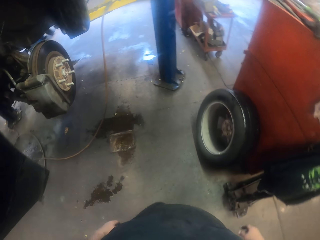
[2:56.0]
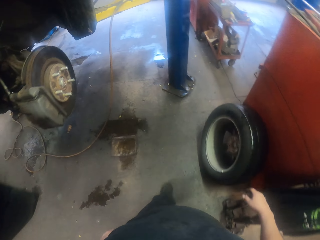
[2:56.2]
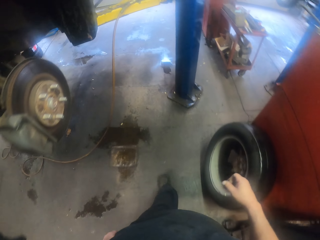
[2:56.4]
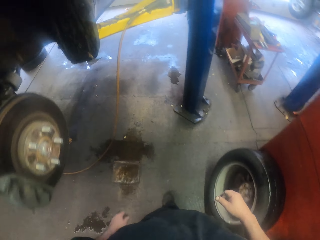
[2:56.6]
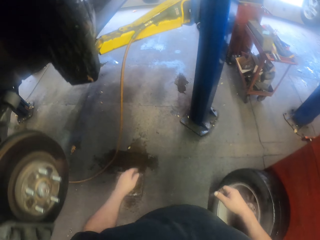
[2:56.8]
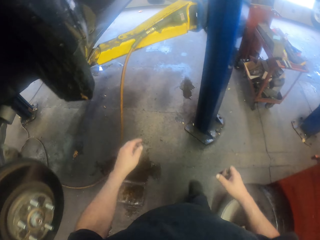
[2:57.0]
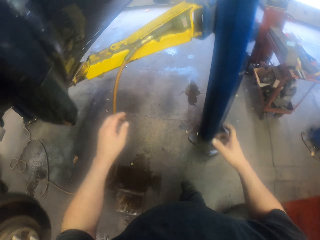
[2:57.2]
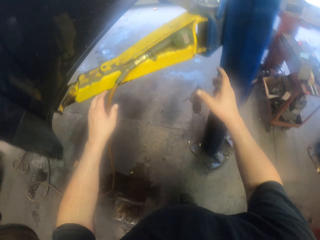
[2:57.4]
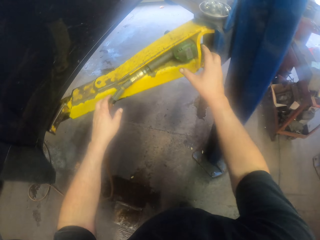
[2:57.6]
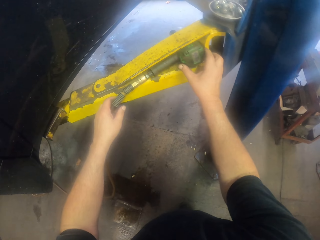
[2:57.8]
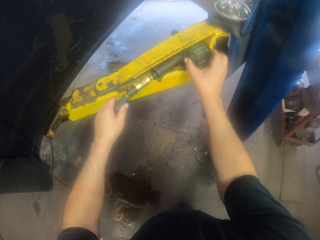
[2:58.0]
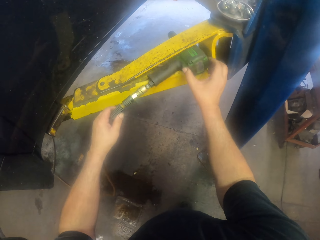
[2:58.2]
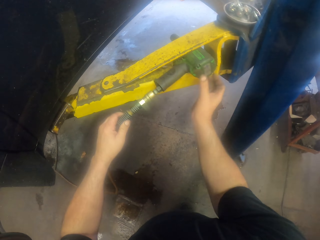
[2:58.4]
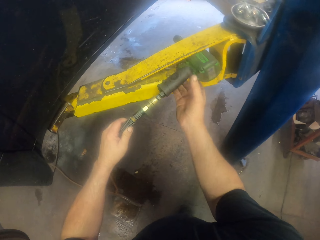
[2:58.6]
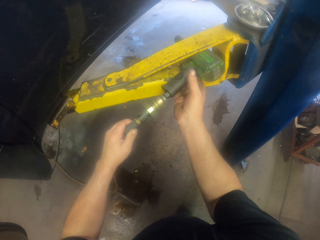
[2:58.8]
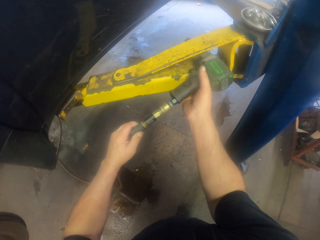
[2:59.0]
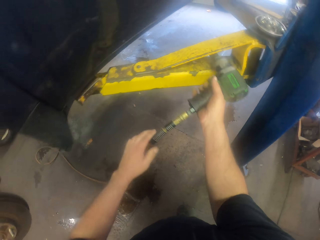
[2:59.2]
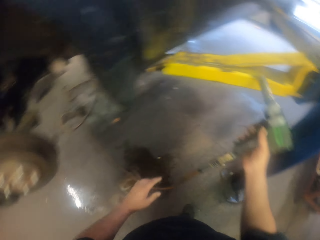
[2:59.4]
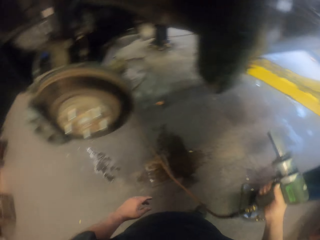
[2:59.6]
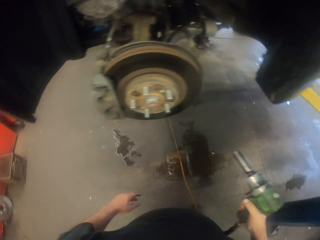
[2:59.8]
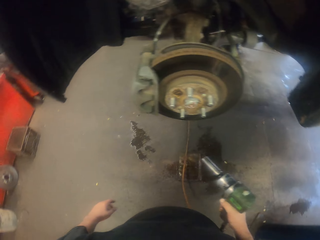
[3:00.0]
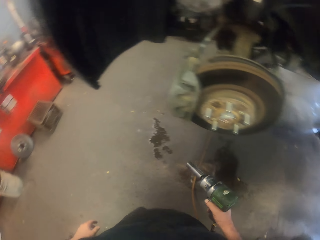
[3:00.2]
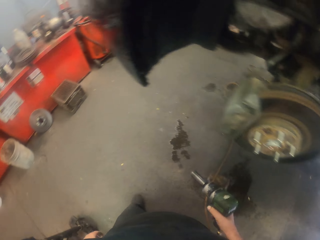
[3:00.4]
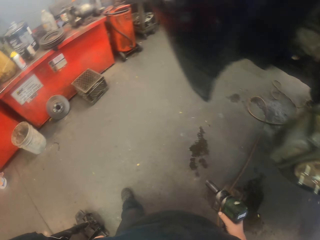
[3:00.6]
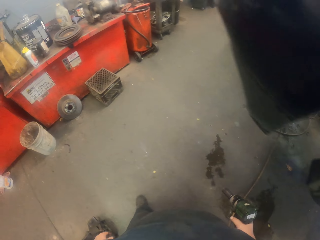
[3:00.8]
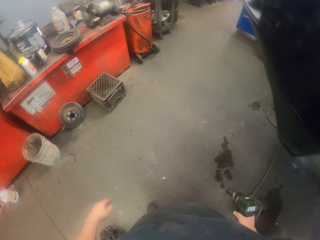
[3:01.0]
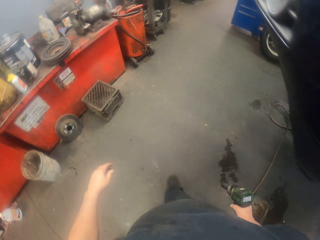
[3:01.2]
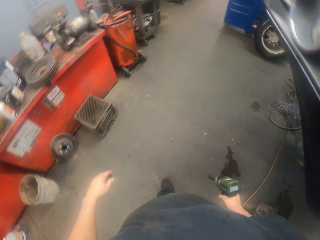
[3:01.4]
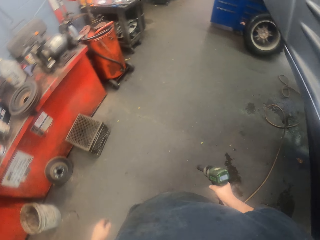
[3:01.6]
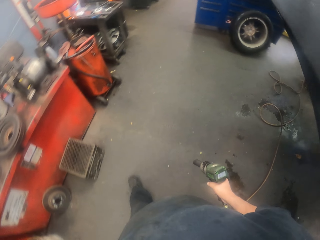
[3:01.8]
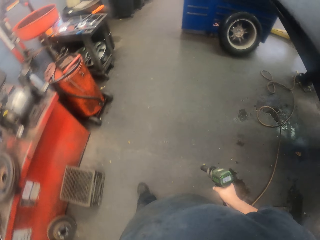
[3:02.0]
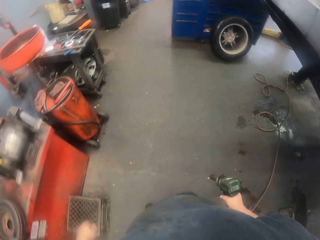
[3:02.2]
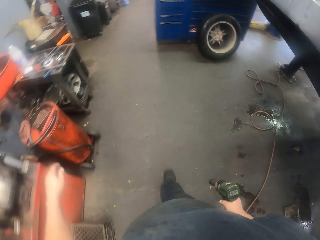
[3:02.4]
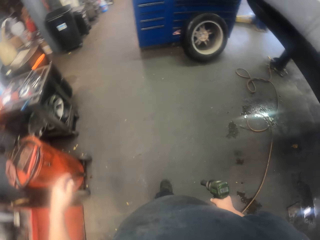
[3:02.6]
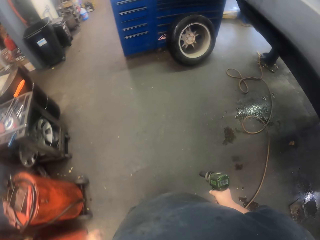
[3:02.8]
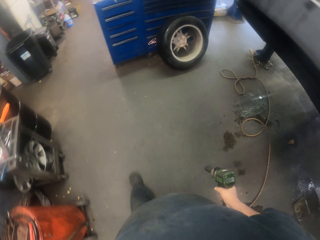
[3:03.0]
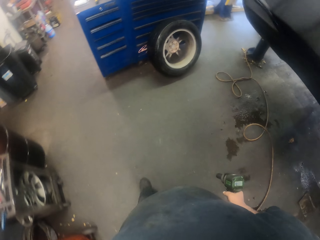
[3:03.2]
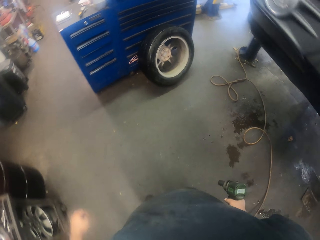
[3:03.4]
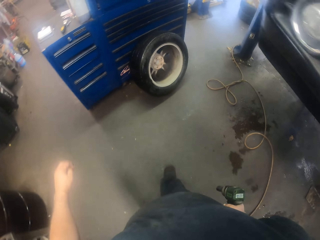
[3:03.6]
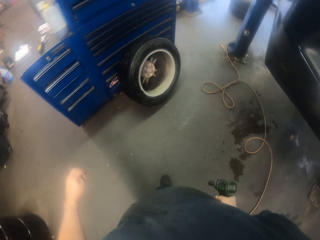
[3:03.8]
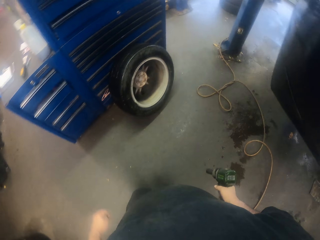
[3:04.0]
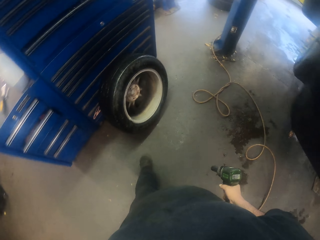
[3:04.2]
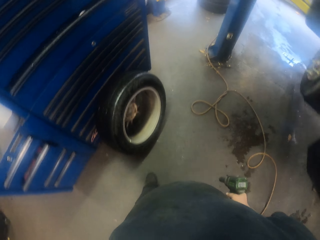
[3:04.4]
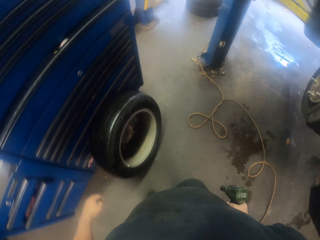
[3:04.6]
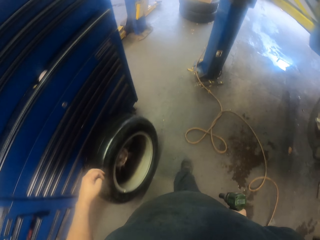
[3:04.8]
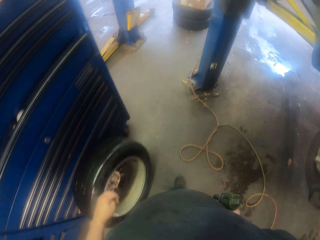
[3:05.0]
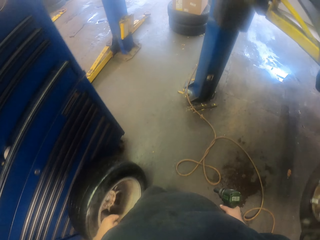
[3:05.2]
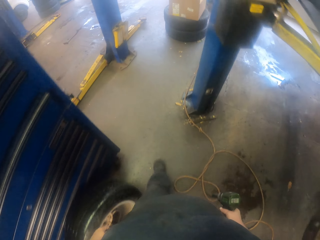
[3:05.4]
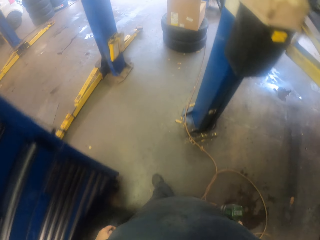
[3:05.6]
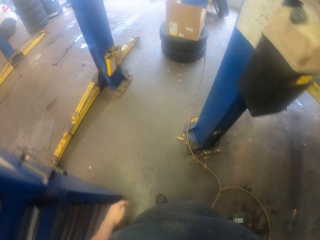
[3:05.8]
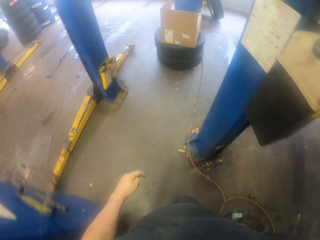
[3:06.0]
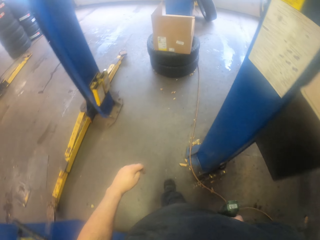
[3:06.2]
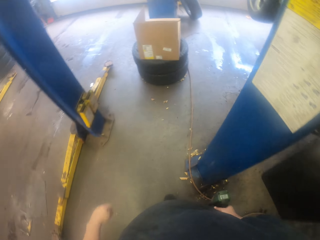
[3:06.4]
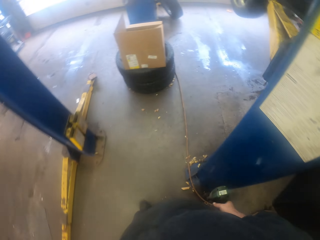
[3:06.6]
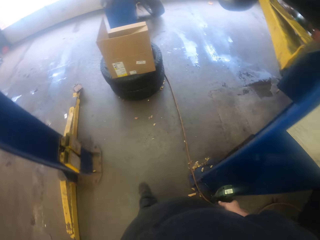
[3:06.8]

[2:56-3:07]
The camera wearer picks up the impact driver. They hold a drill. They turn to the side. They walk around.

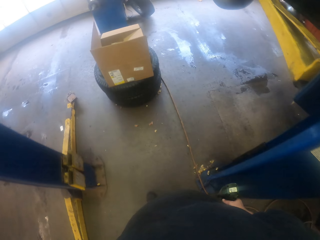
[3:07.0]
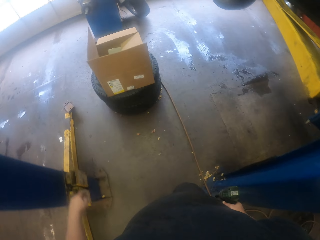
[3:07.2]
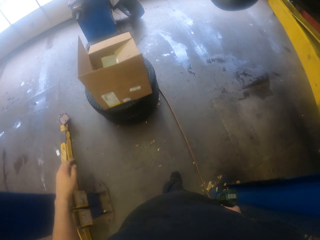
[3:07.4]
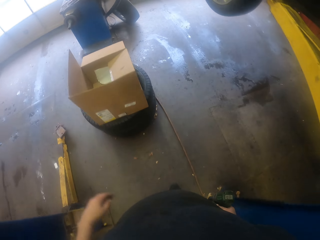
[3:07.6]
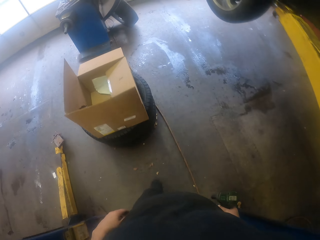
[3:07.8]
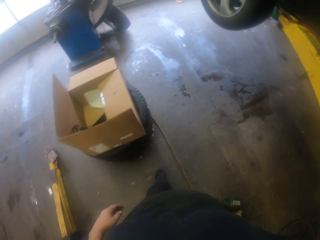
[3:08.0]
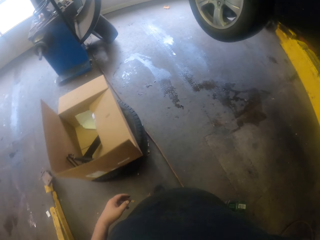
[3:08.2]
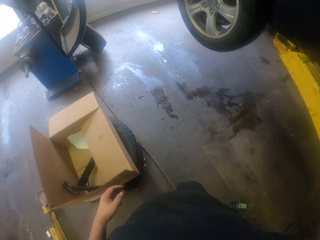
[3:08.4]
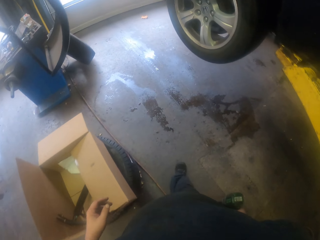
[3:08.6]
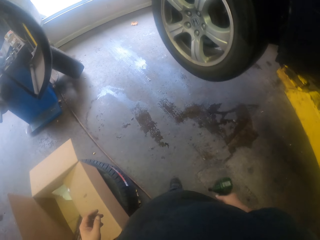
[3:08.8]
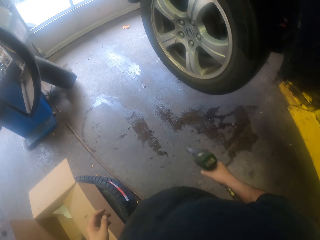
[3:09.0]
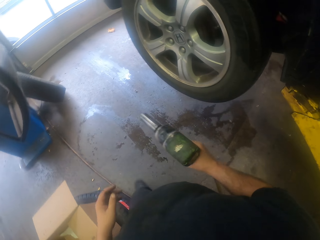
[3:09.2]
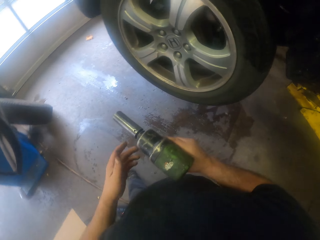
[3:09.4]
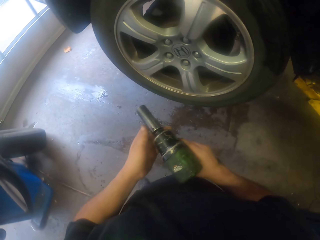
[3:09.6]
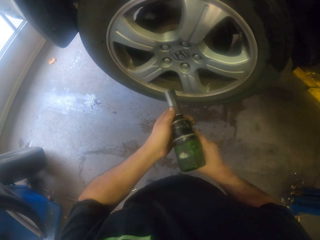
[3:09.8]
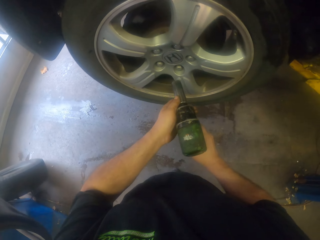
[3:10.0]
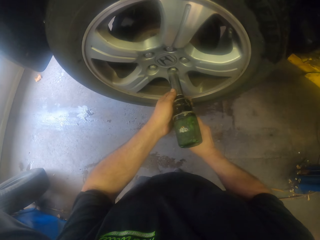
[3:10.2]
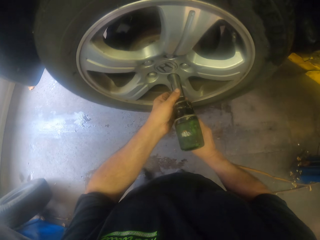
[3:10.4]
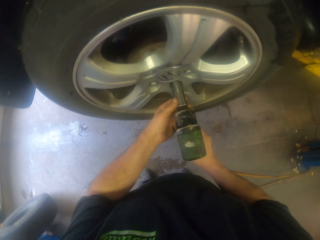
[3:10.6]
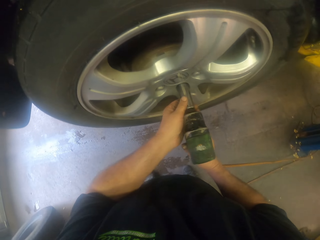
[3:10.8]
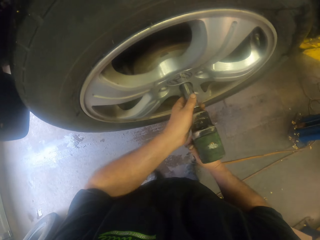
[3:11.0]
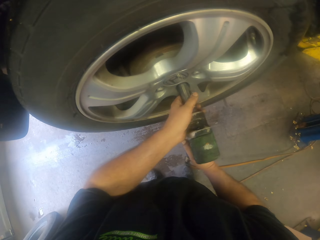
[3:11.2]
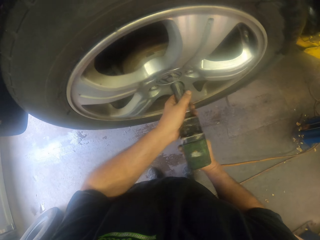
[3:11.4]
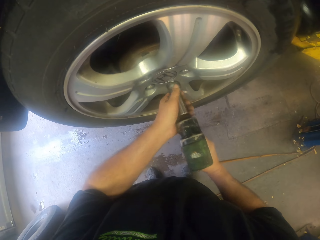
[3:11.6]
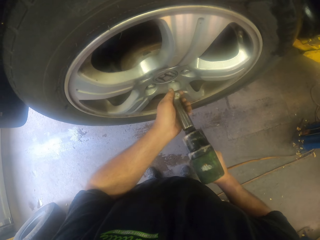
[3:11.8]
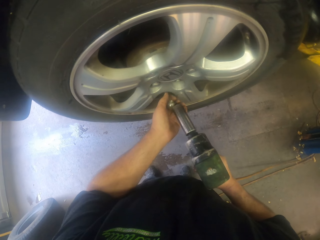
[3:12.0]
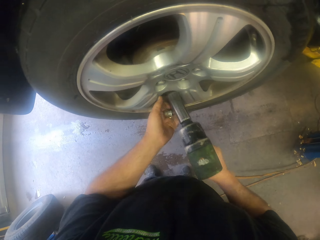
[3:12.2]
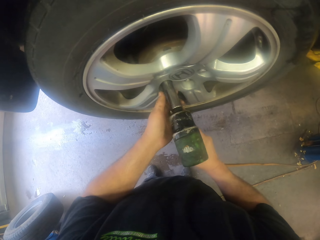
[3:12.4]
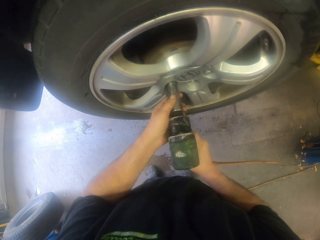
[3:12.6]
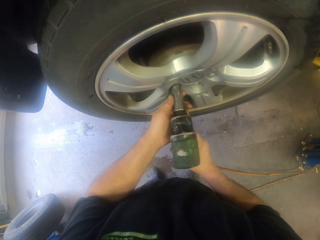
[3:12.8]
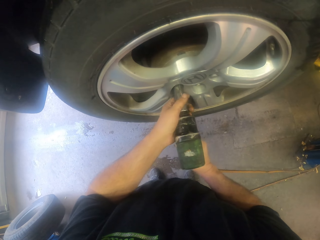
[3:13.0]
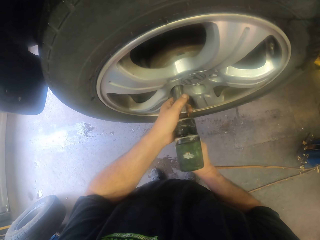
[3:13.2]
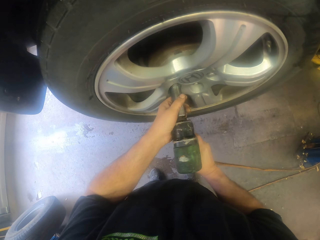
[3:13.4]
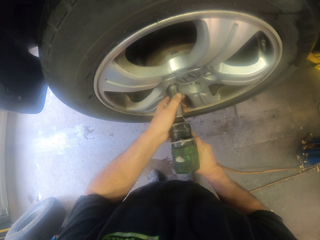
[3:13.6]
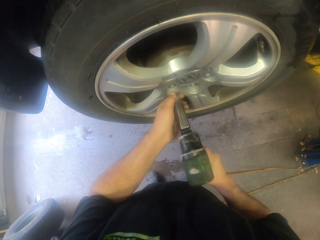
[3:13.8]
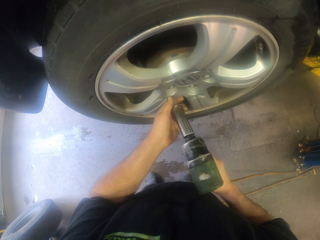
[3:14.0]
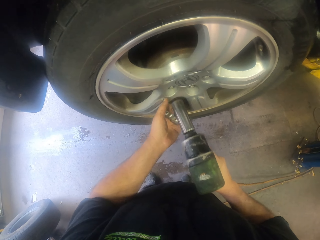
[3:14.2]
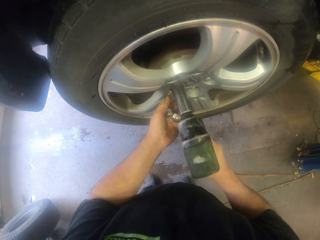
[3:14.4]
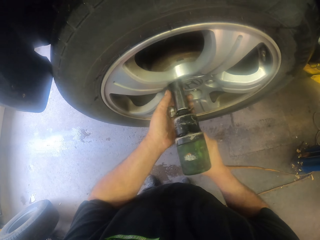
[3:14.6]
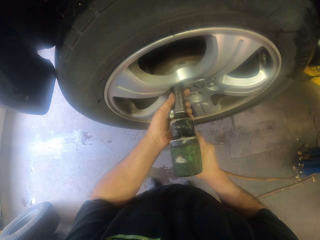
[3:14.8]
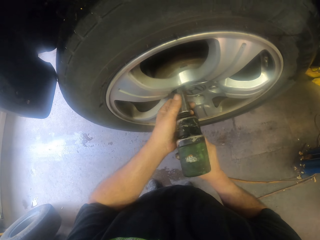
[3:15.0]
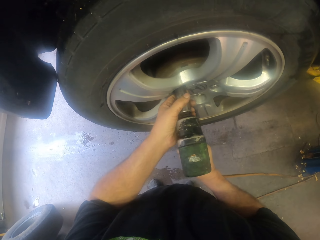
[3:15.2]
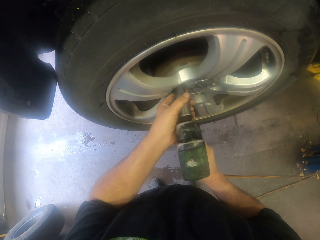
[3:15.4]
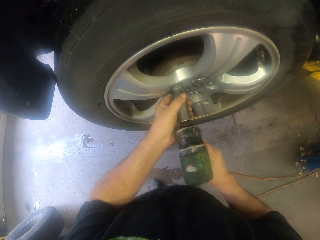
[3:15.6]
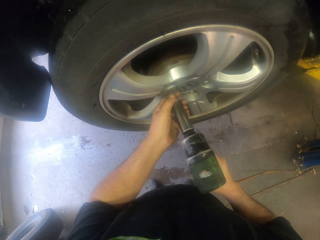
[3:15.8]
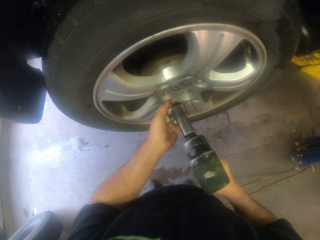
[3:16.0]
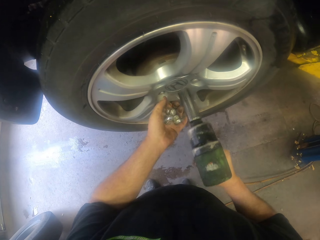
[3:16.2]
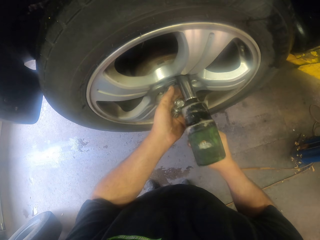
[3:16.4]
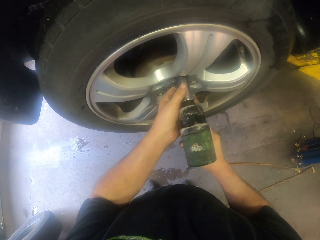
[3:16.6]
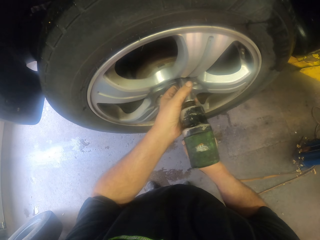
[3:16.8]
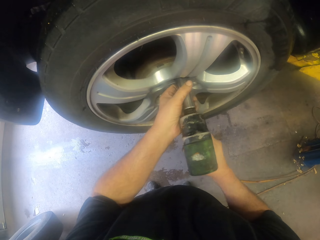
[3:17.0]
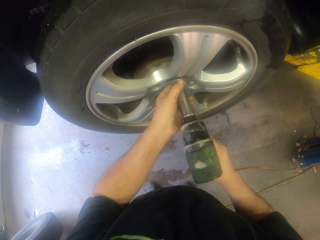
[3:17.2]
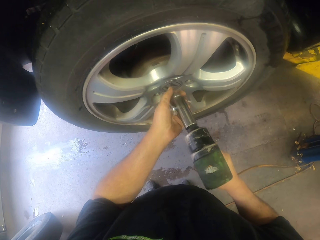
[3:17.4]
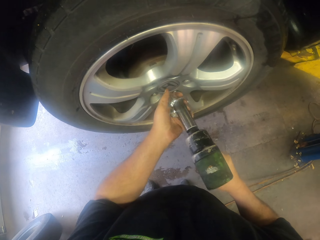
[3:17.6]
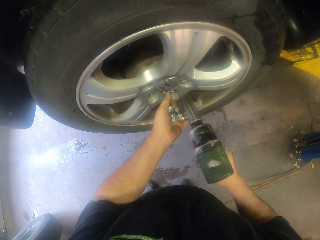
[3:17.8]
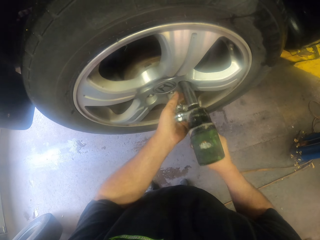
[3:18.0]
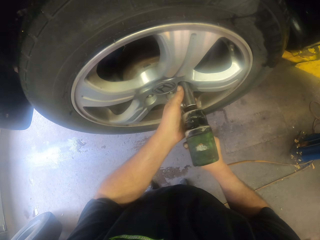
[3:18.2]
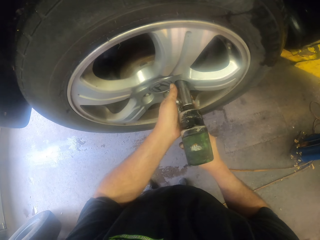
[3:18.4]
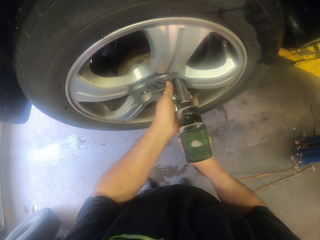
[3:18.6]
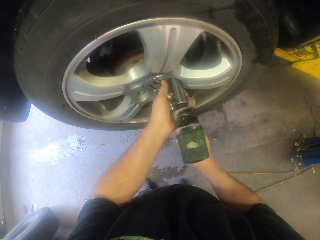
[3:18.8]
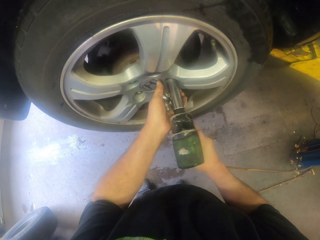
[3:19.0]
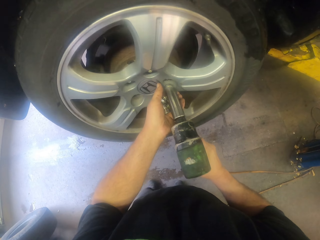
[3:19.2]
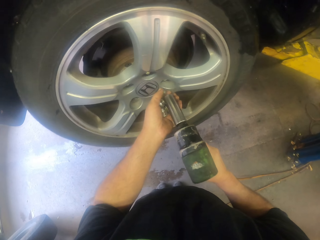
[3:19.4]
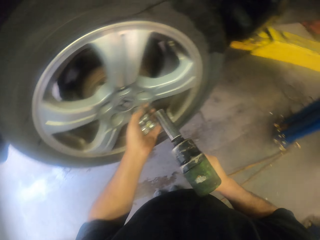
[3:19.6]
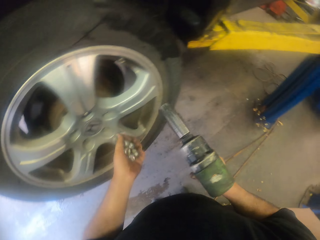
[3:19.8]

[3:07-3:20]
The camera wearer holds the impact wrench with the other hand. They remove a wheel nut lock with a drill. They put the wheel nut in the hand. They remove another wheel nut lock. They put the wheel nut in the hand. They remove another wheel nut lock. They put the wheel nut in the hand. They remove another wheel nut lock. They put the wheel nut in the hand. They remove another wheel nut lock. They put the wheel nut in the hand.
